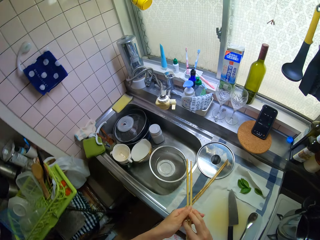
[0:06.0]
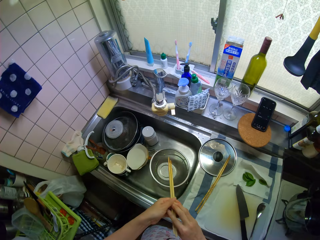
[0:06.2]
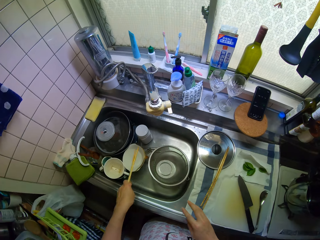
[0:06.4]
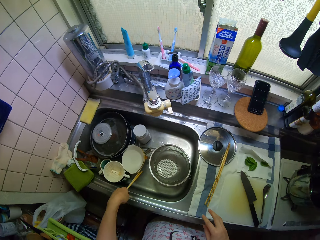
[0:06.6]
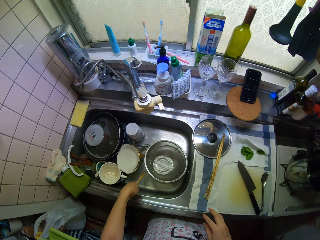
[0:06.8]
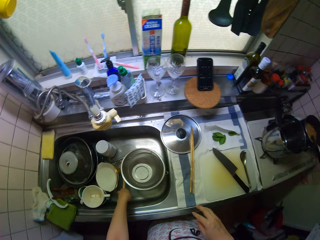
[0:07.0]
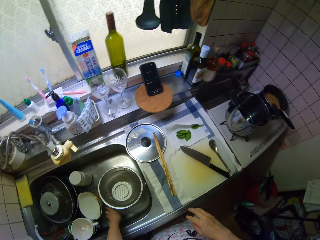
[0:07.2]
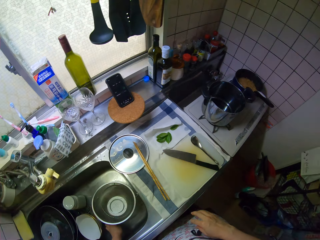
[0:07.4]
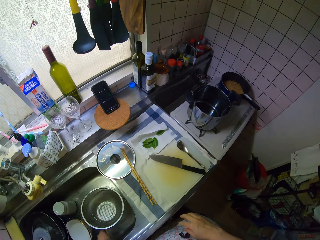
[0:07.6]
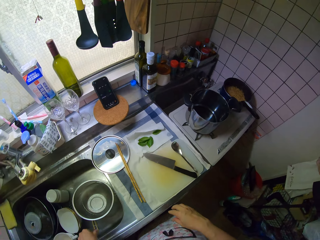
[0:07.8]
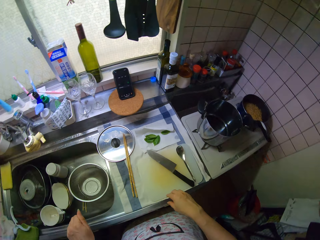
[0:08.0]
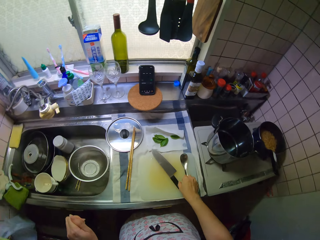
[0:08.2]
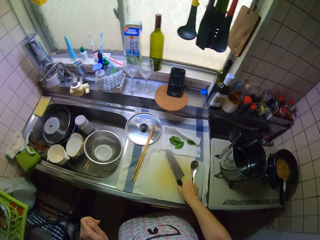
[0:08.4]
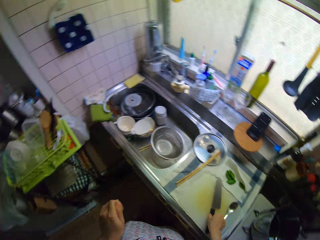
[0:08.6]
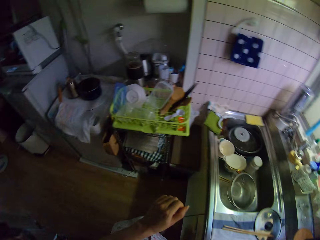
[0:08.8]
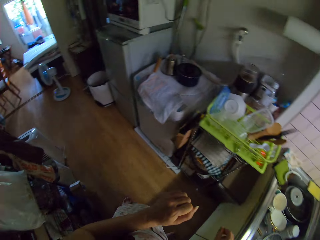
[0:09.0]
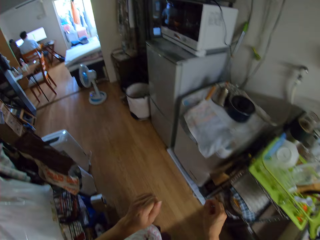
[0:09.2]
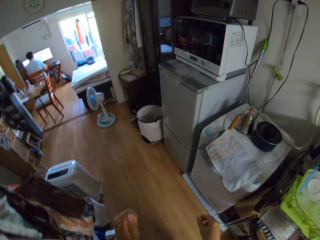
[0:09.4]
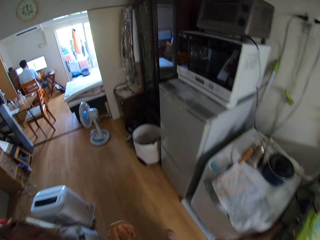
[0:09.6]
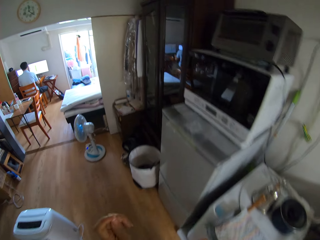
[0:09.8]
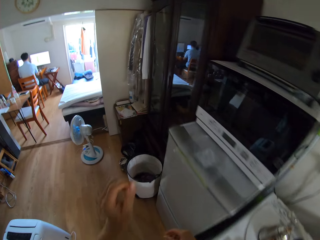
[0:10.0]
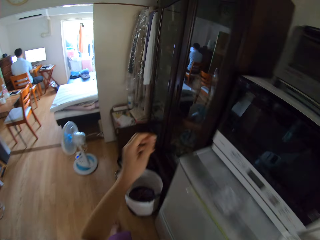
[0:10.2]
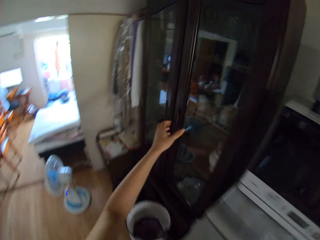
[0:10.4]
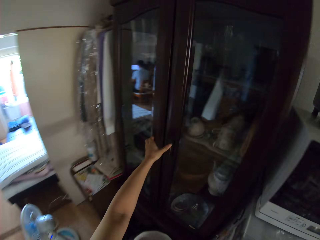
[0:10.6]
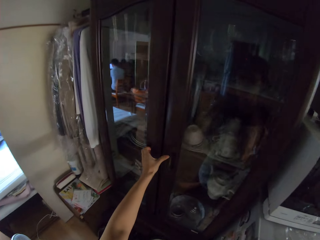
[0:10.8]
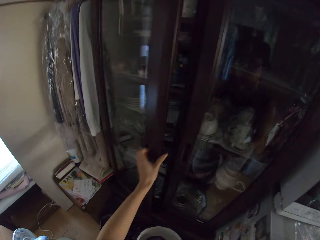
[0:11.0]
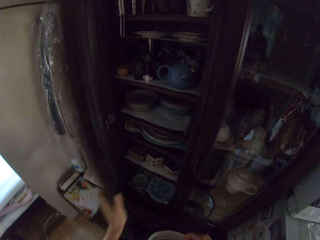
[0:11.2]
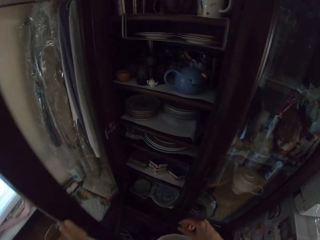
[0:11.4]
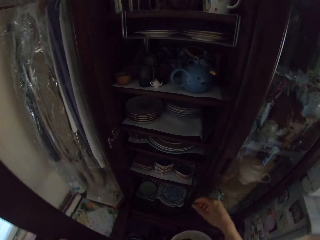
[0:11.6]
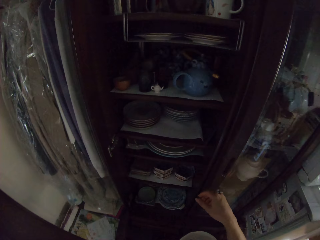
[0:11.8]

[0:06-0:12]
The camera wearer drops the chopsticks into a sink. They touch a knife on a cutting board. They walk and open a cabinet.

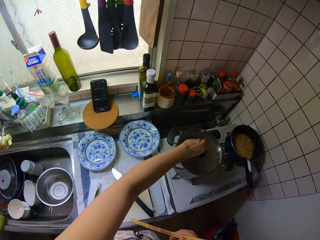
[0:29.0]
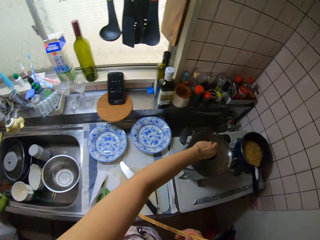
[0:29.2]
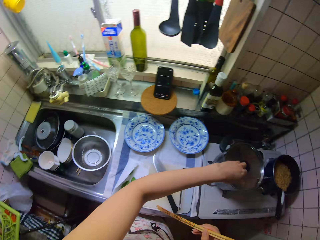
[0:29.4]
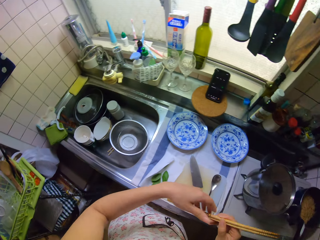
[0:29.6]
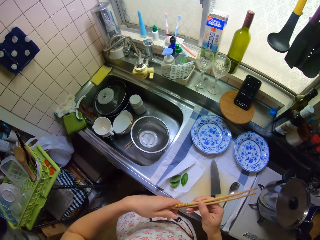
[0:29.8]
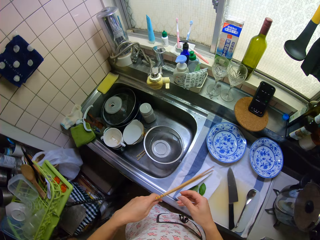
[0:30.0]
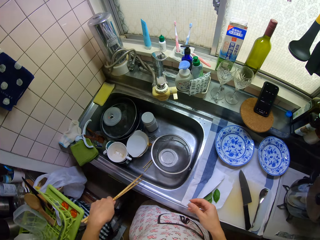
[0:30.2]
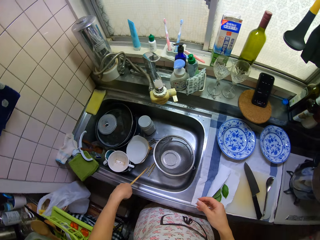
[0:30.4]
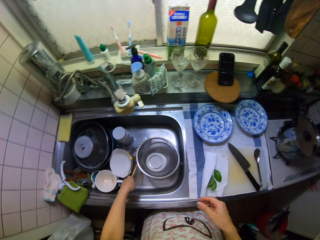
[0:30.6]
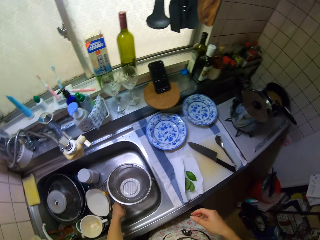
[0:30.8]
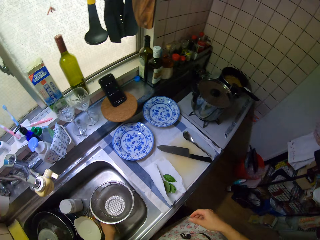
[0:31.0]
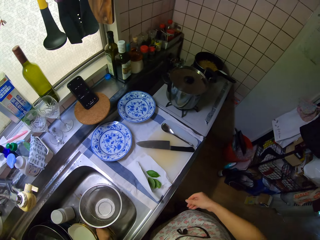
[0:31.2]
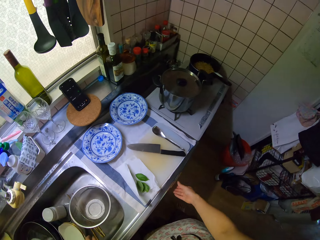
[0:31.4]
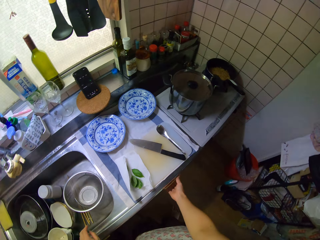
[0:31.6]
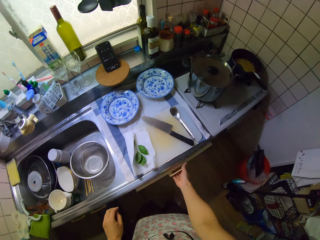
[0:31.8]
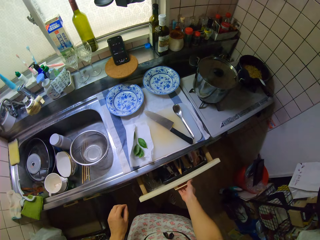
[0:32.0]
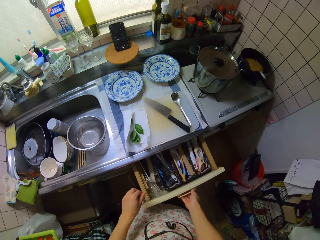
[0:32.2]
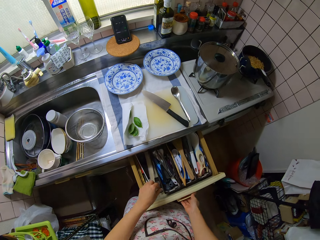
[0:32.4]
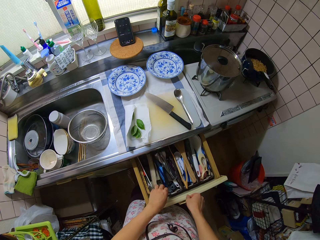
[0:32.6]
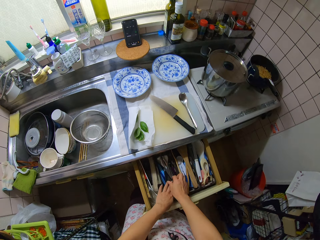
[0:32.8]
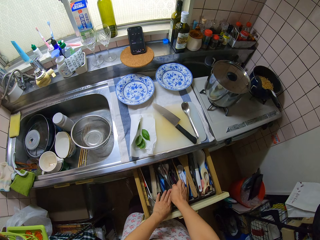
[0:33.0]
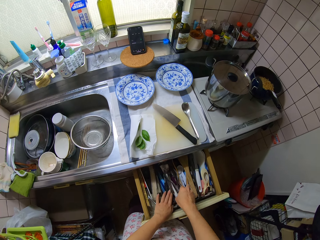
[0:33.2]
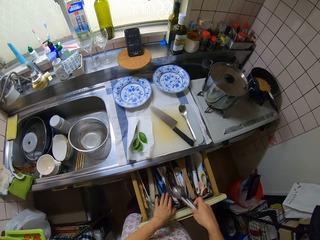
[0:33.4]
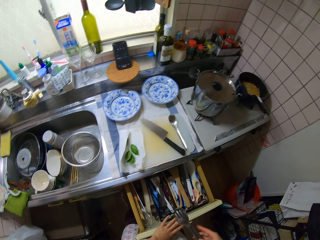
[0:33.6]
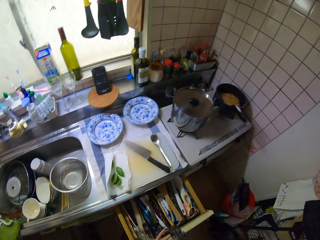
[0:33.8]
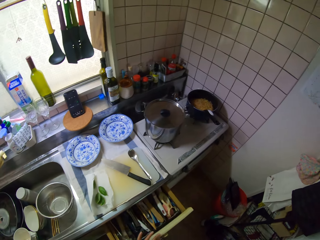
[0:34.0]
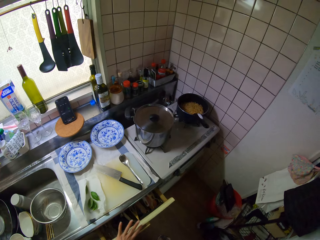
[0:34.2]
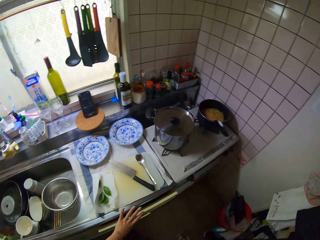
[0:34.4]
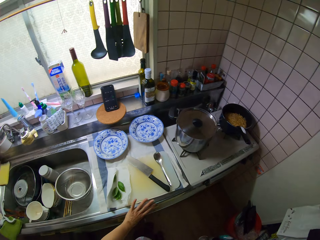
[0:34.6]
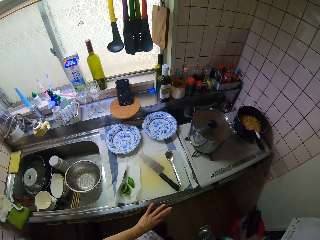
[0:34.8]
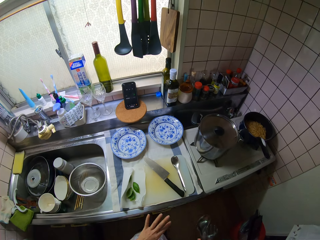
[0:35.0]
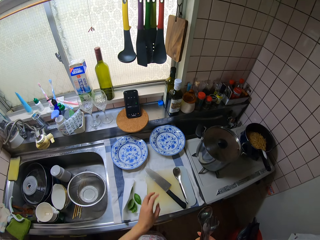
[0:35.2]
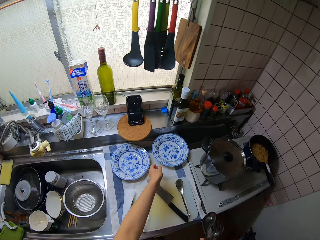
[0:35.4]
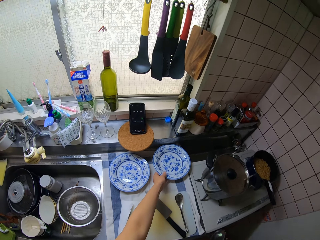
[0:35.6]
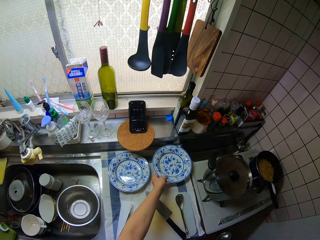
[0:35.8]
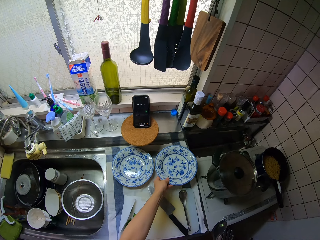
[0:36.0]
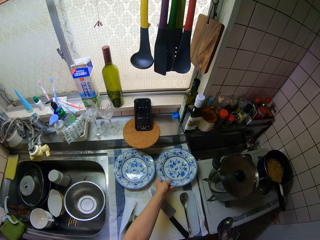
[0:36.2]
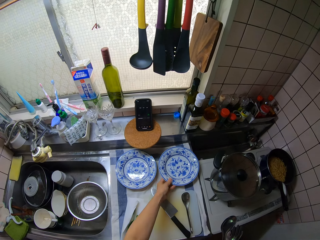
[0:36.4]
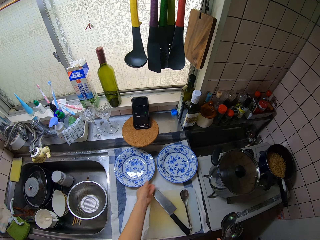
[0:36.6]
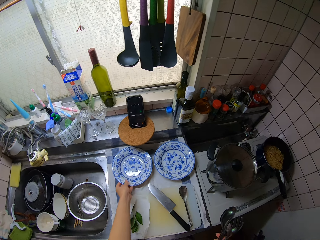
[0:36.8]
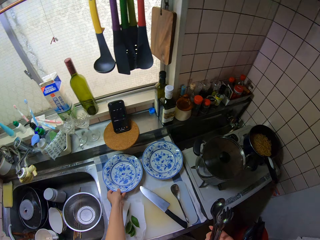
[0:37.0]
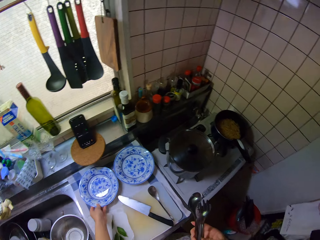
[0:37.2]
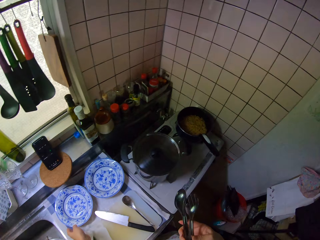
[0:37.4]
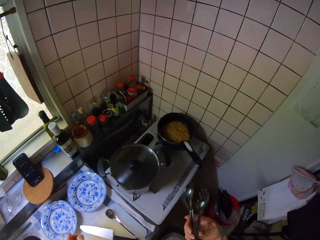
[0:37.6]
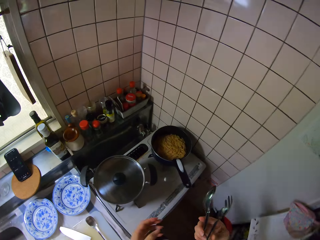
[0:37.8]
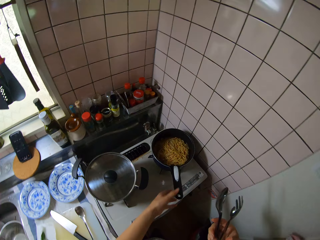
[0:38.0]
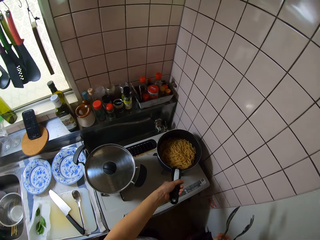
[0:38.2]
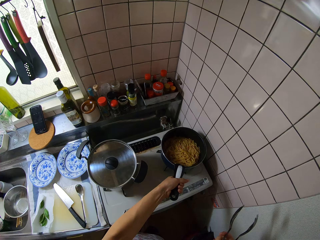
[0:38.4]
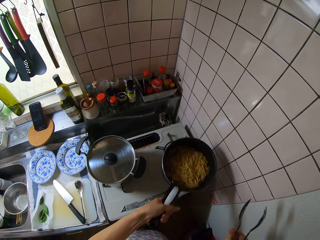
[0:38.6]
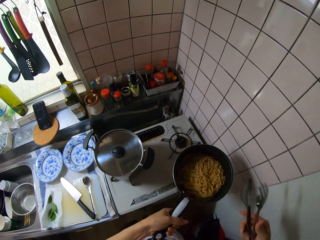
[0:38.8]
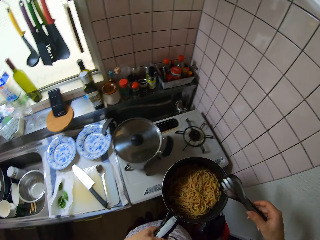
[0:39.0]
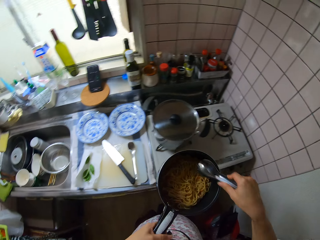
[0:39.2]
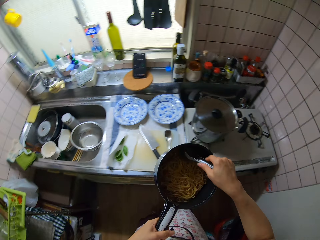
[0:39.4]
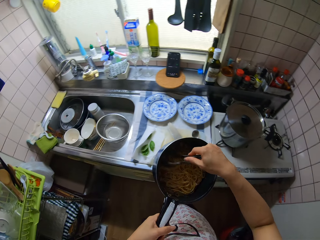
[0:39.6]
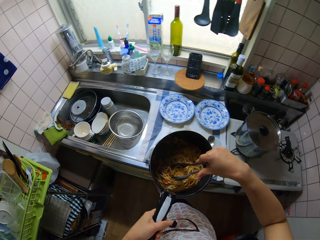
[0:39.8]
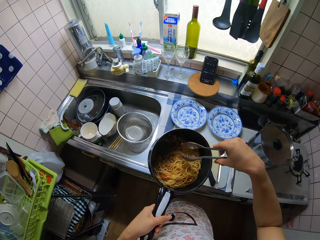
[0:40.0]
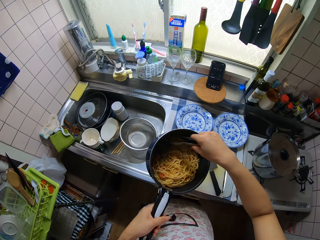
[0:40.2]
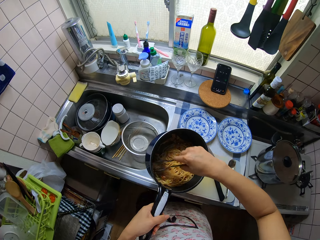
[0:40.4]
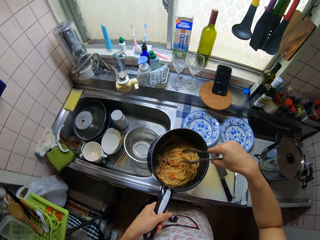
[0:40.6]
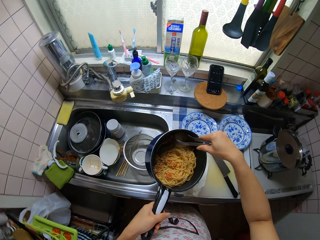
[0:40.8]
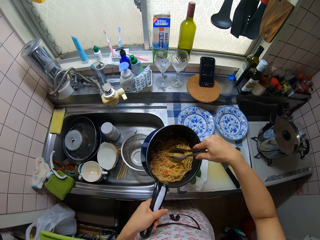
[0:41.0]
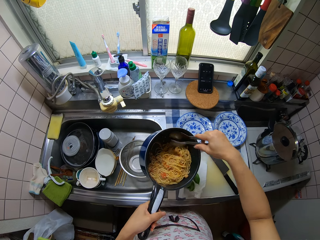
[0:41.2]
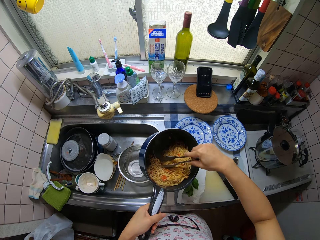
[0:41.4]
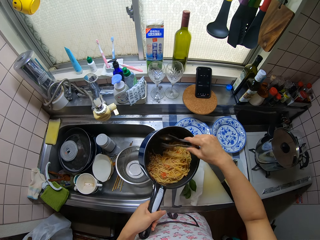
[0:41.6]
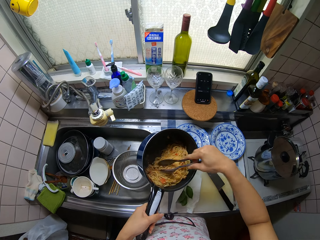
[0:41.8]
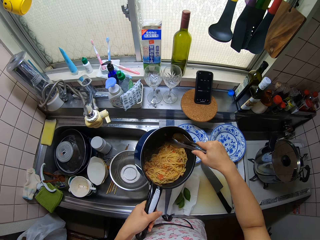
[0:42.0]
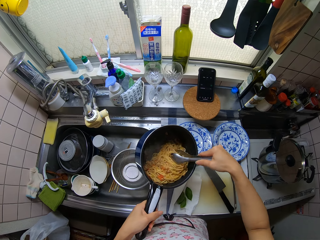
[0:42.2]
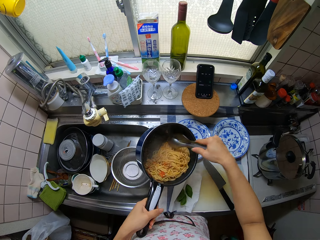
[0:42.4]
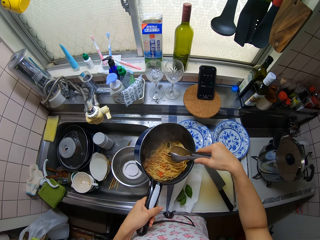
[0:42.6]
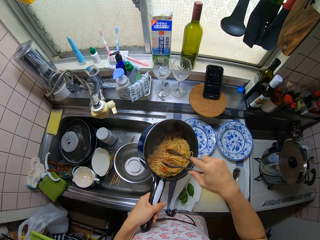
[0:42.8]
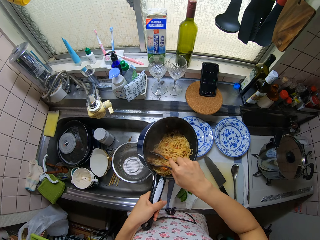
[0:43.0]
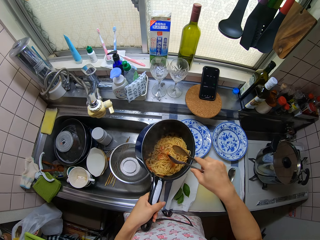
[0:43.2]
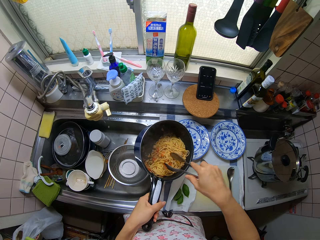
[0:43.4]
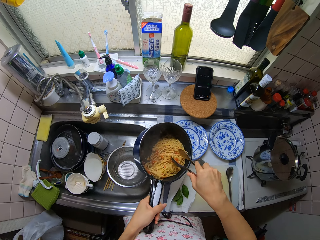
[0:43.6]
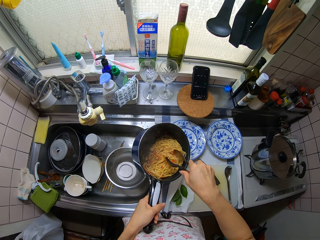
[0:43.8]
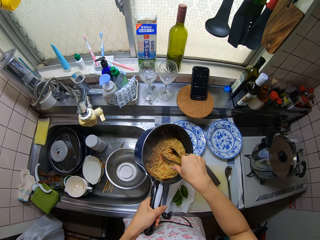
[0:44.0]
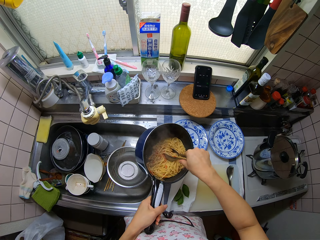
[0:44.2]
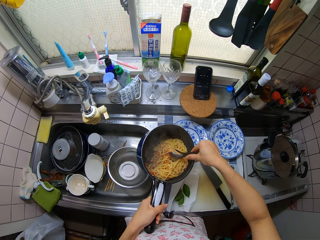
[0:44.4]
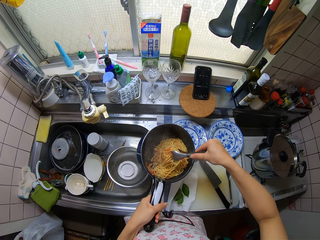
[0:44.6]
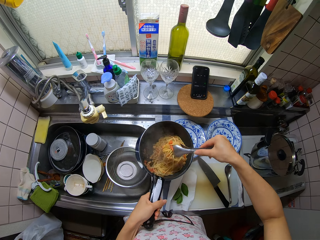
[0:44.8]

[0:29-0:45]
The camera wearer covers a pot on the cooker with the pot cover. They drop the chopsticks in the sink. They open a drawer, take out a steel serving tong from the drawer and close the drawer. They adjust one plate on the table and pick up a plate. They adjust the second plate on the table. They carry the sauce pan or sufuria from the cooker. They stir the spaghetti or noodle in the sauce pan with the tong. They shake the sufuria. They collect the noodle.
